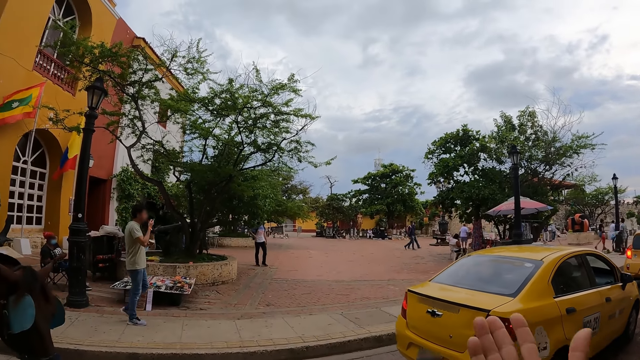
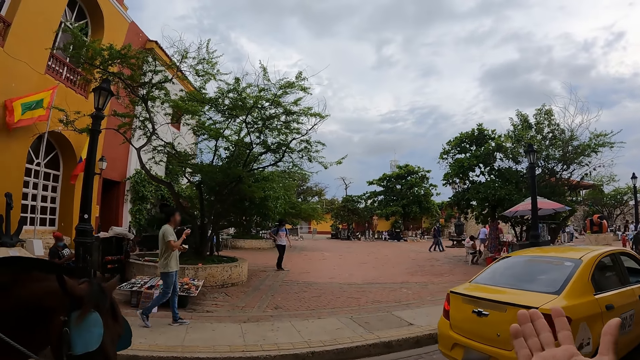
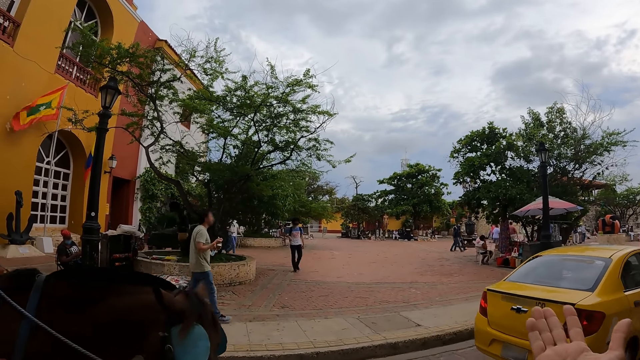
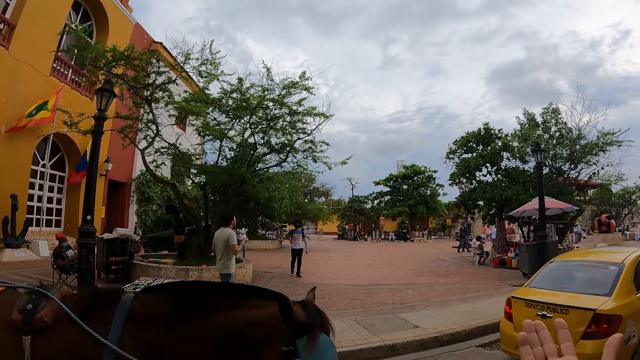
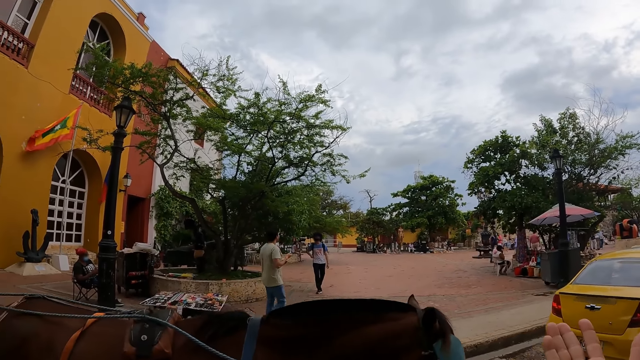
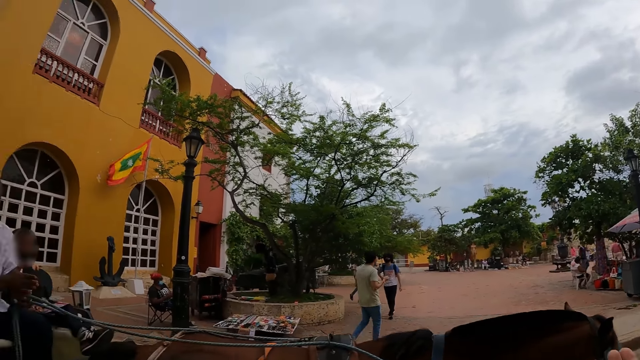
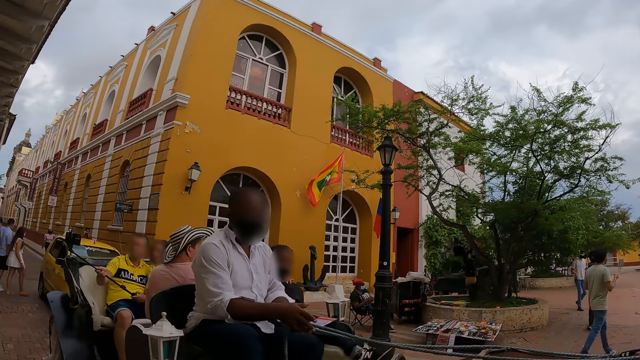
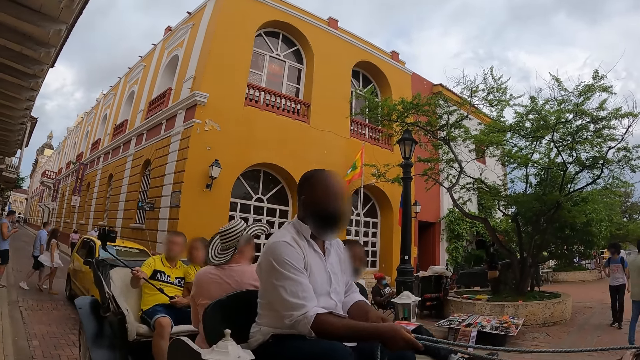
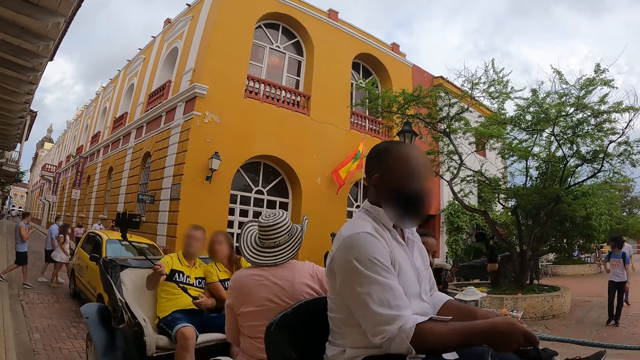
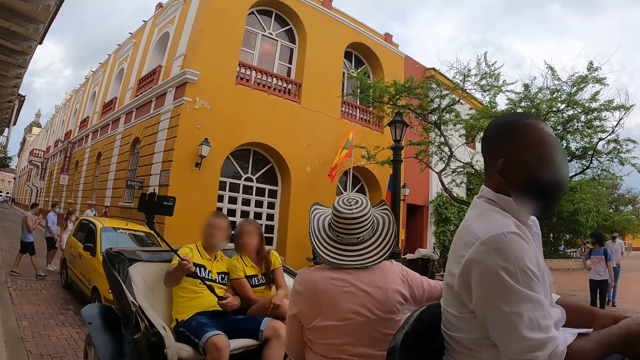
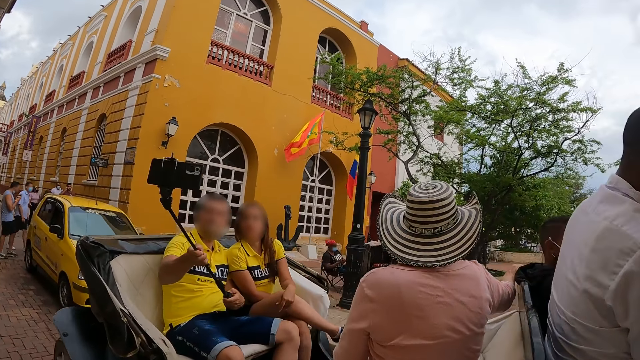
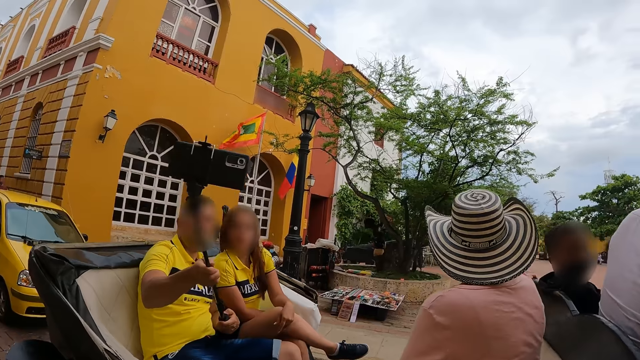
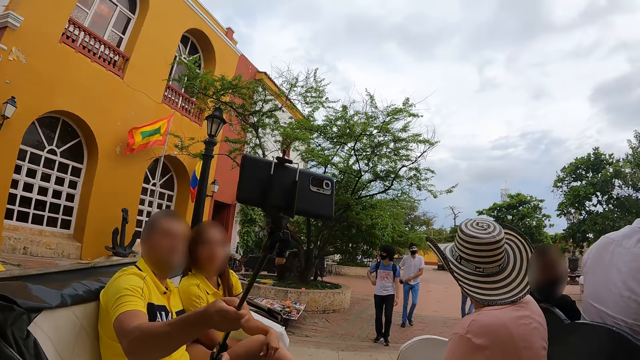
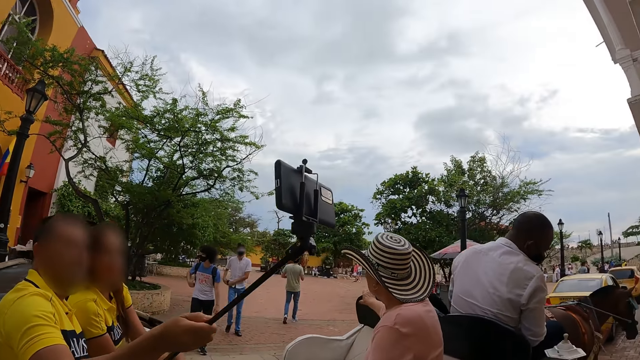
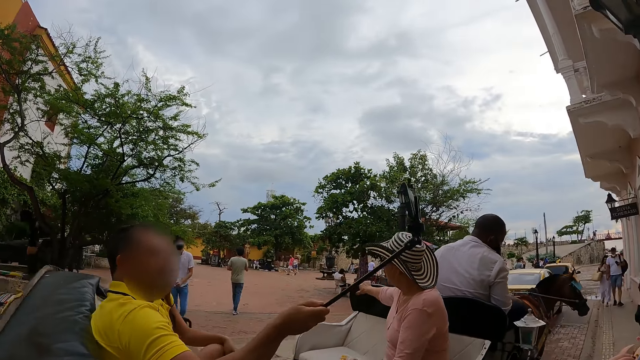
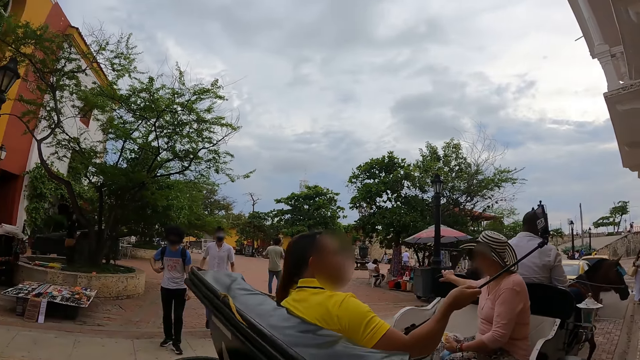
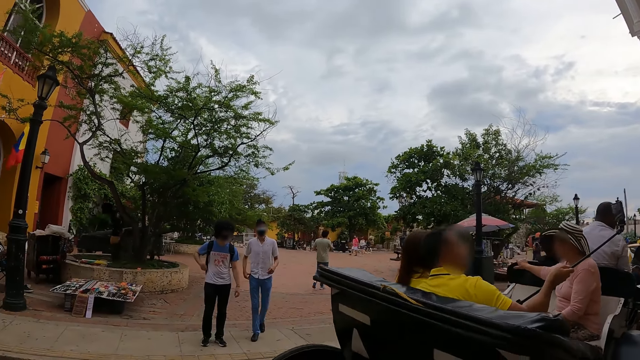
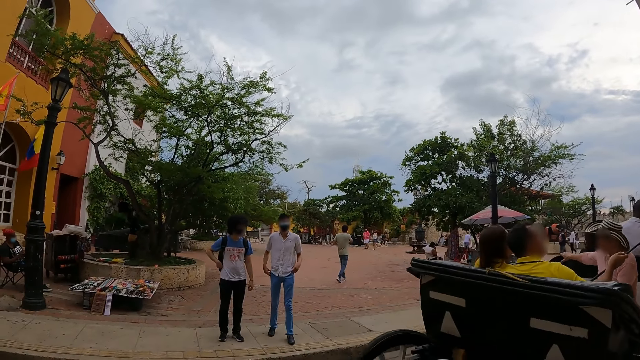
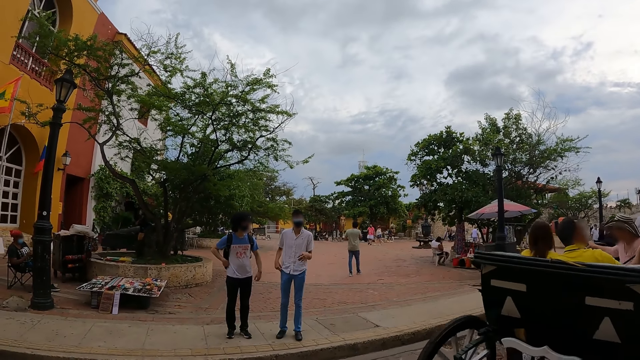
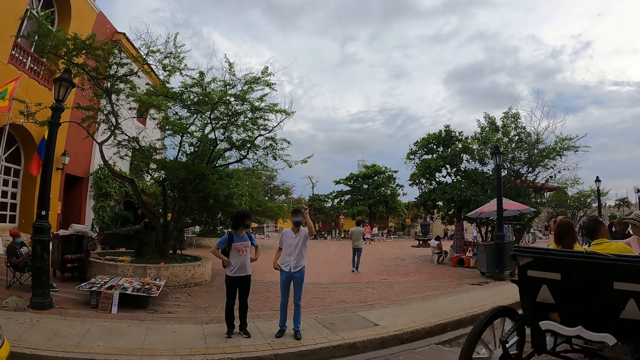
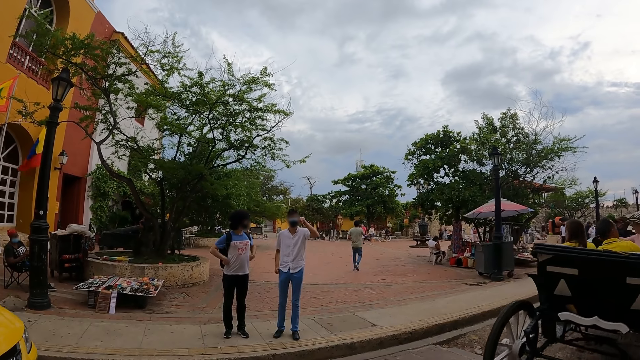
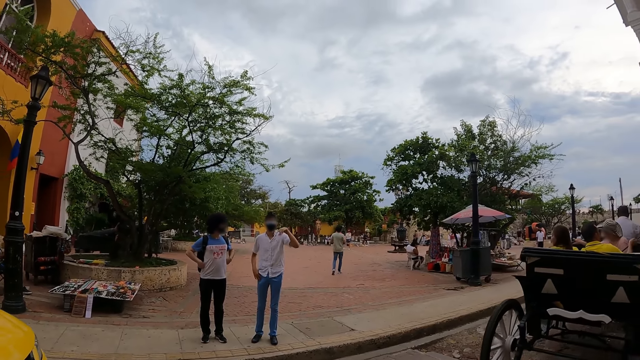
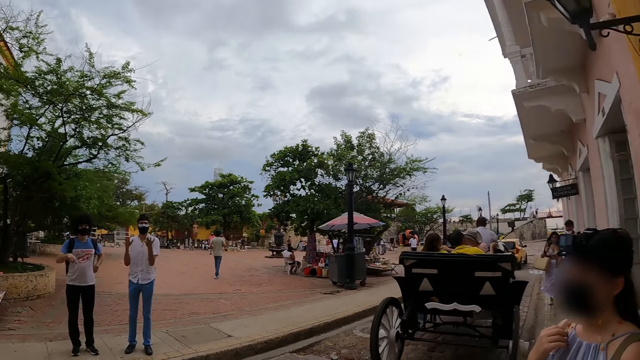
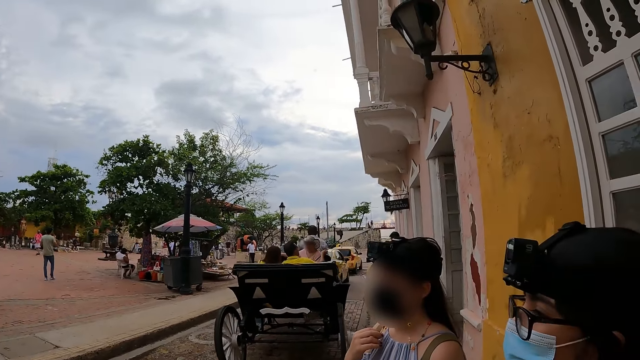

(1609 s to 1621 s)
The camera wearer lifts a hand. They look at a vehicle.

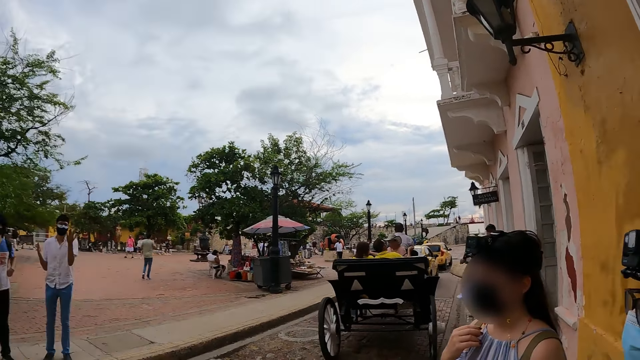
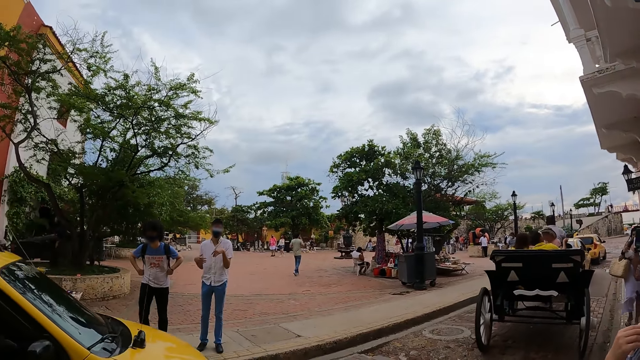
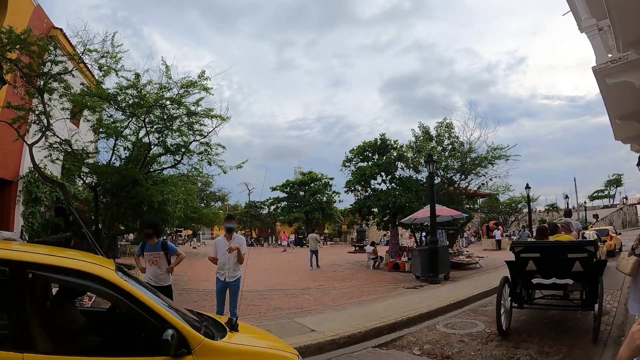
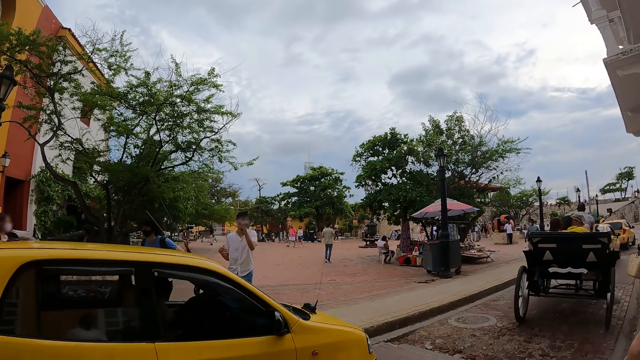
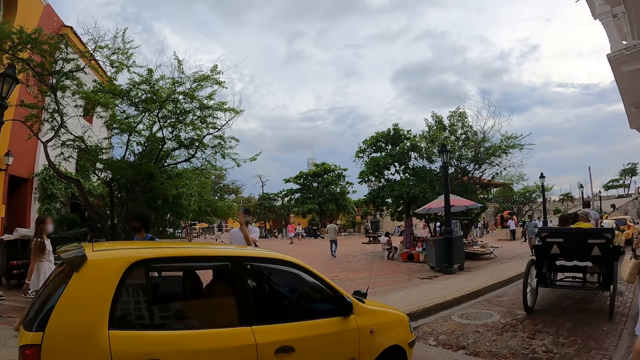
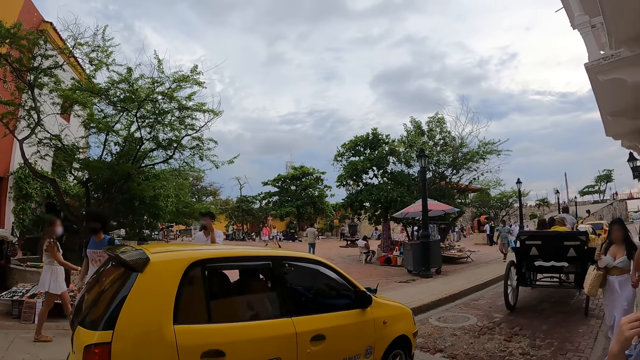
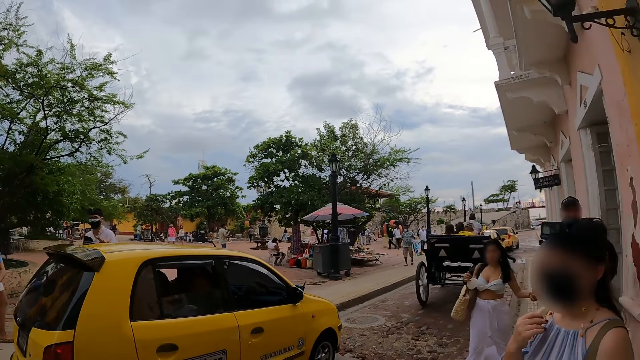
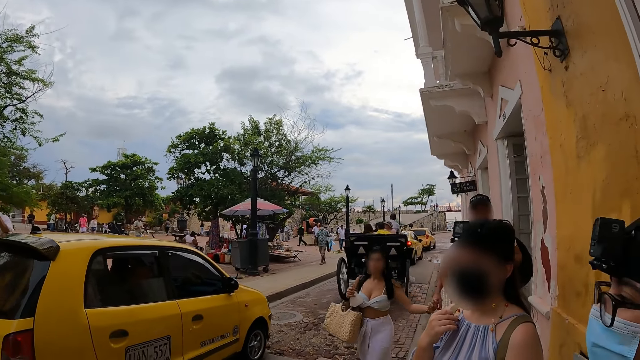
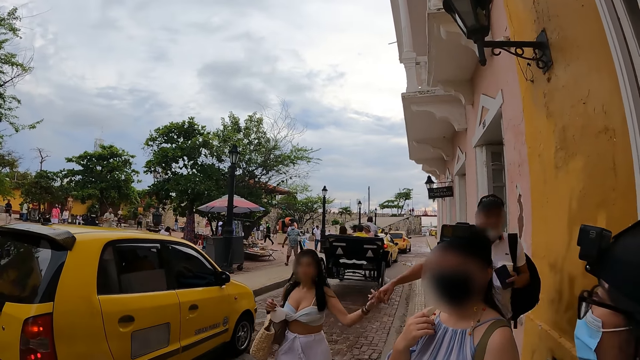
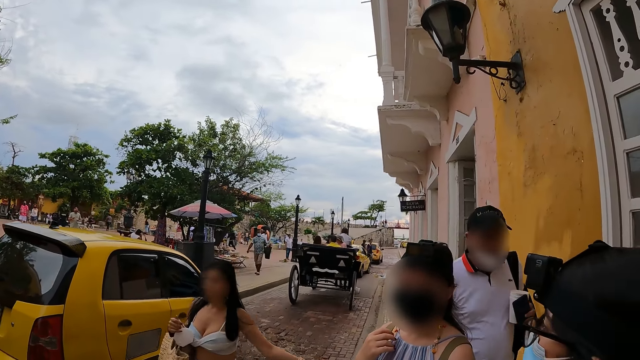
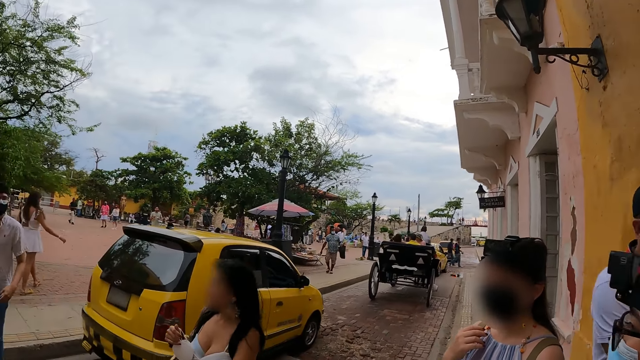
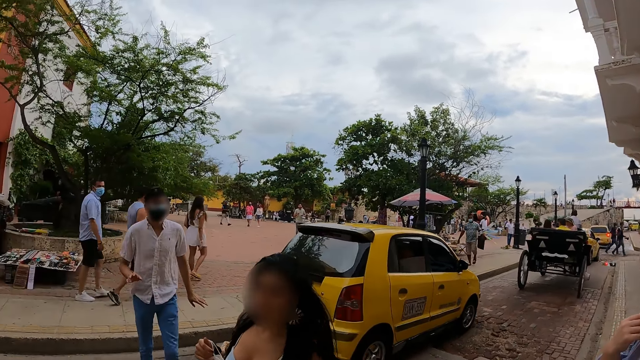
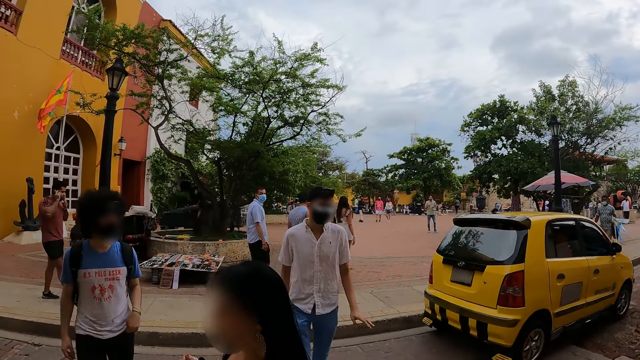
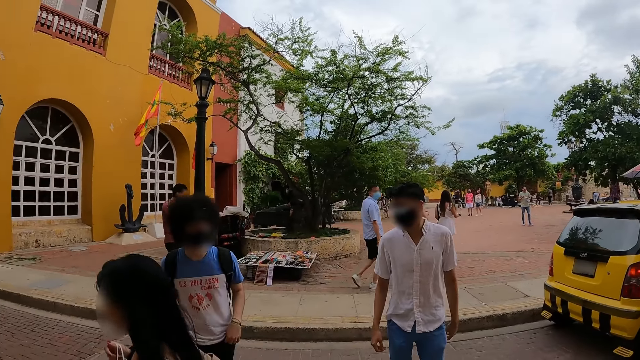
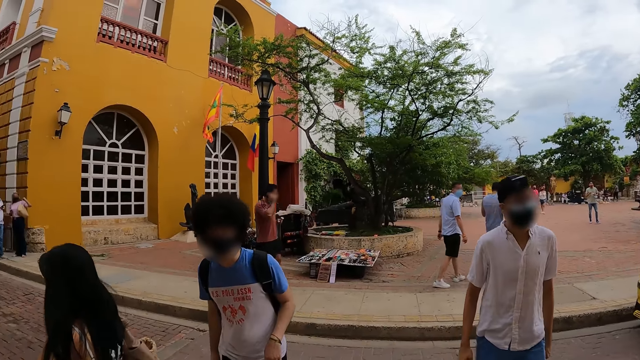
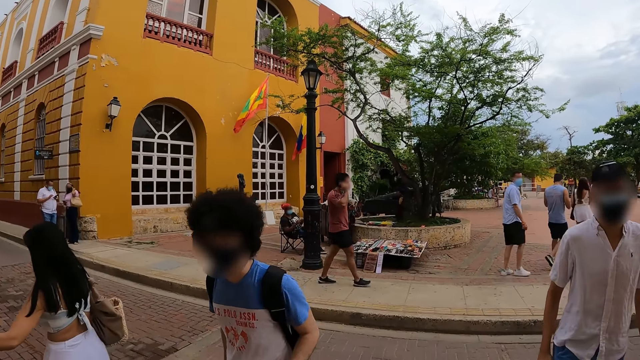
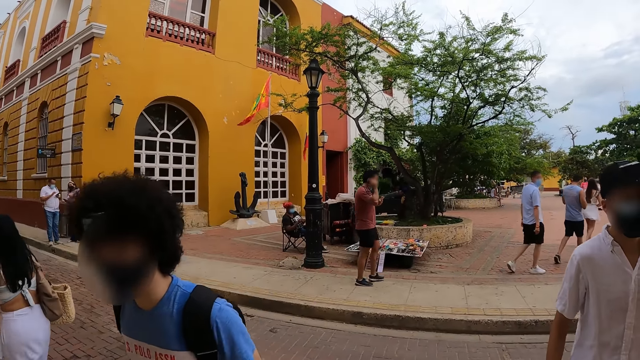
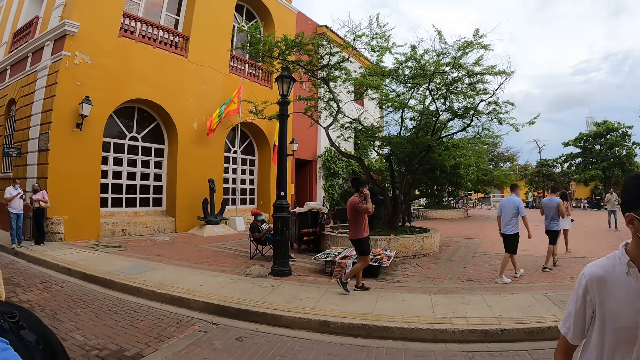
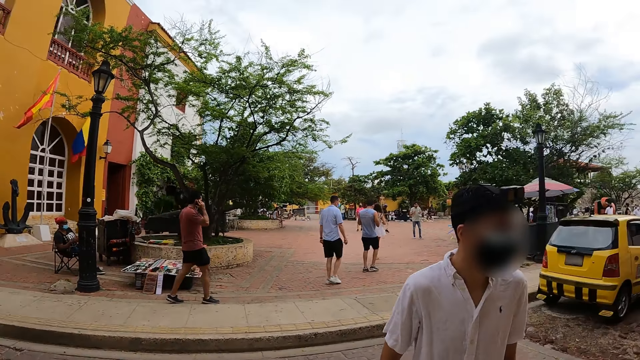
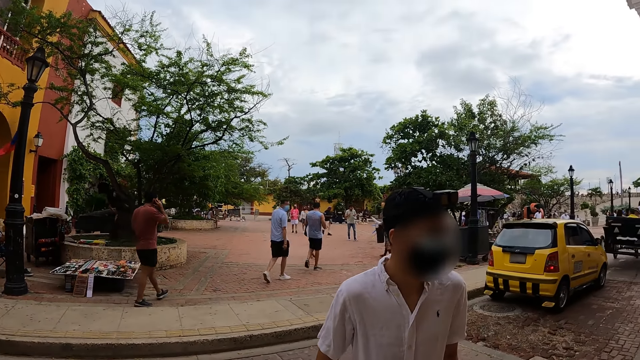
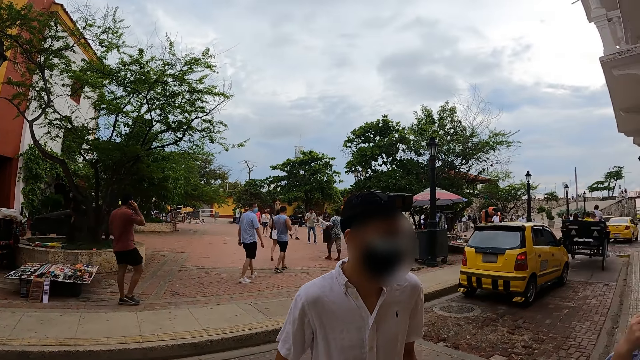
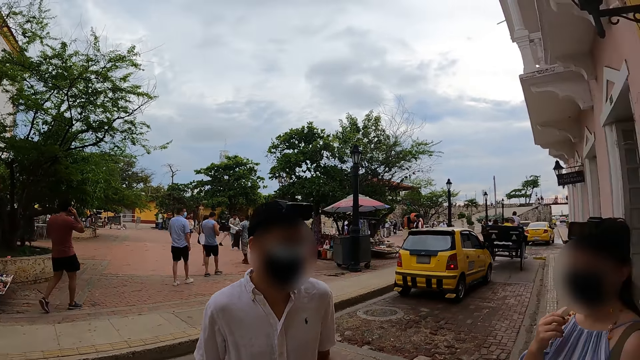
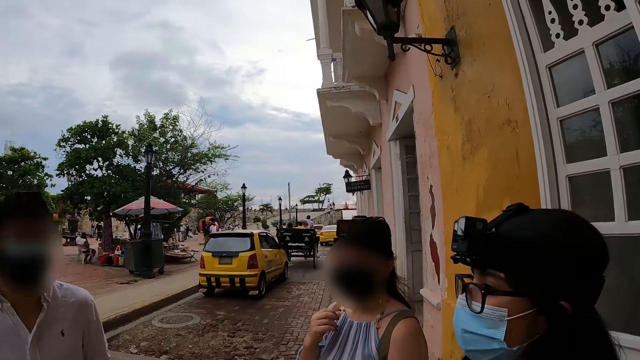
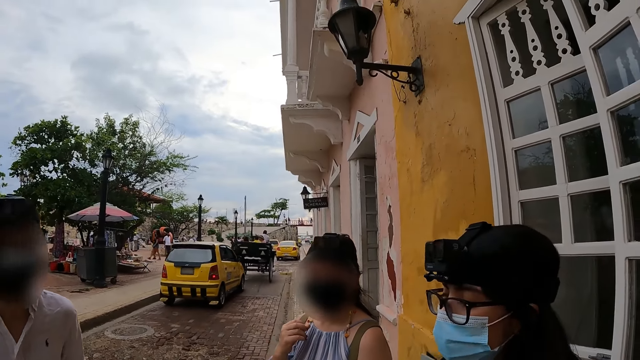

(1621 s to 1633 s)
The camera wearer looks at a man. They look at a group of people.
